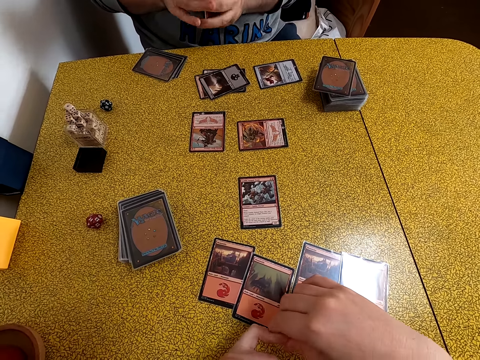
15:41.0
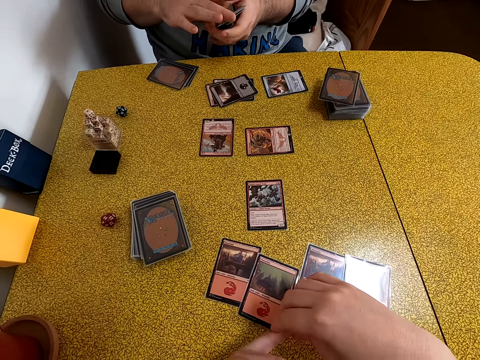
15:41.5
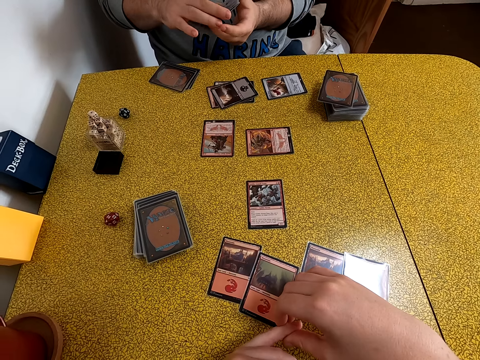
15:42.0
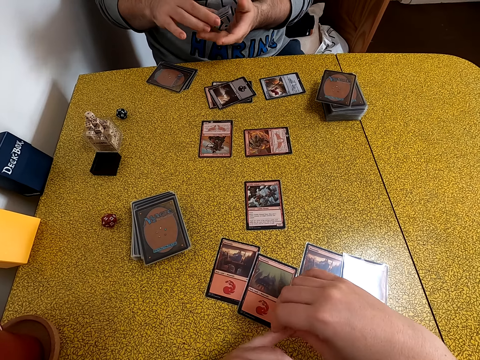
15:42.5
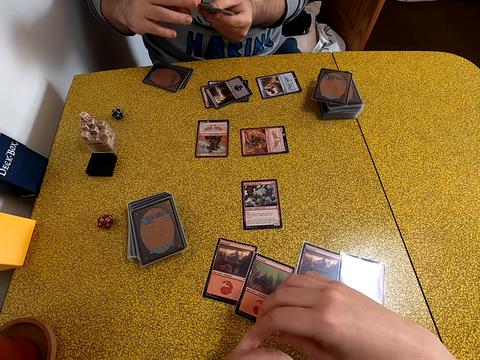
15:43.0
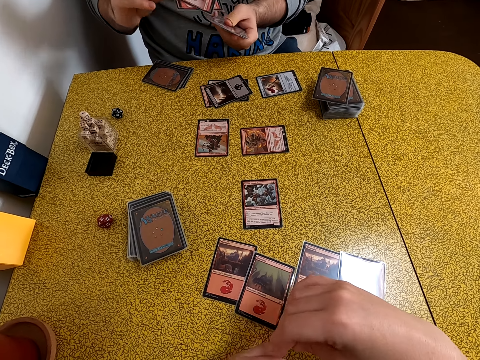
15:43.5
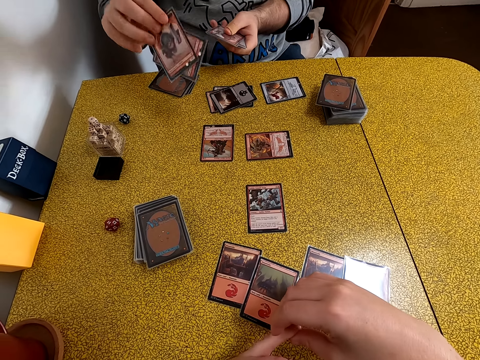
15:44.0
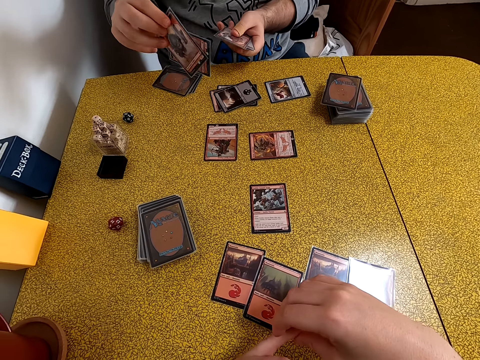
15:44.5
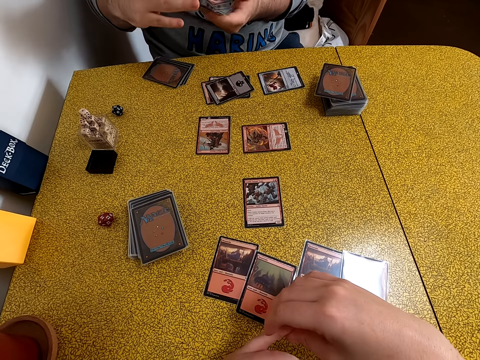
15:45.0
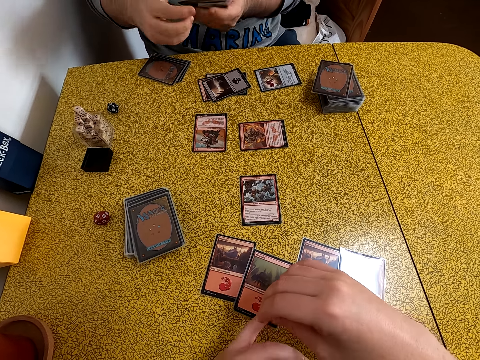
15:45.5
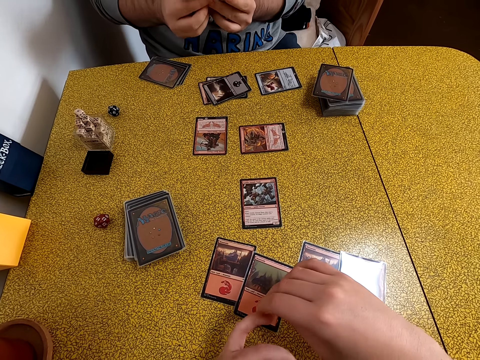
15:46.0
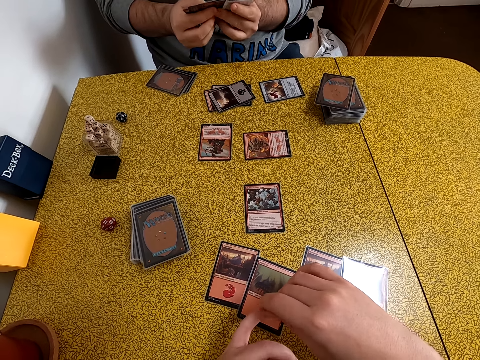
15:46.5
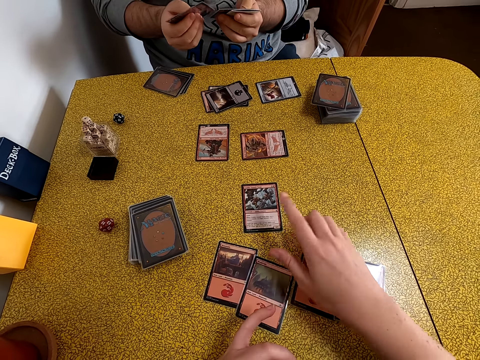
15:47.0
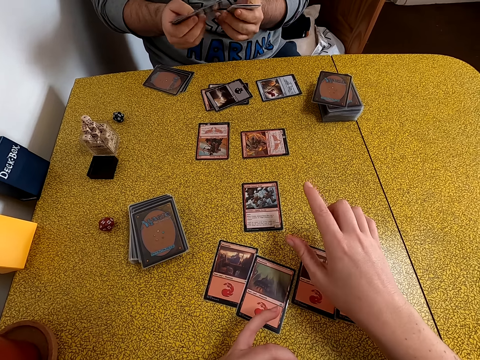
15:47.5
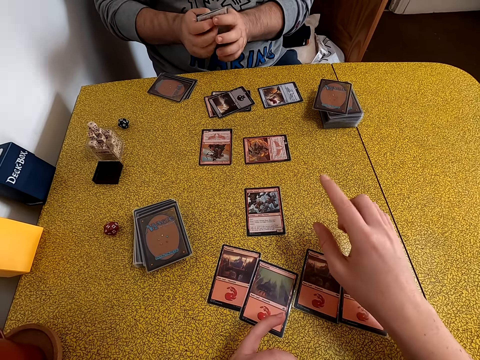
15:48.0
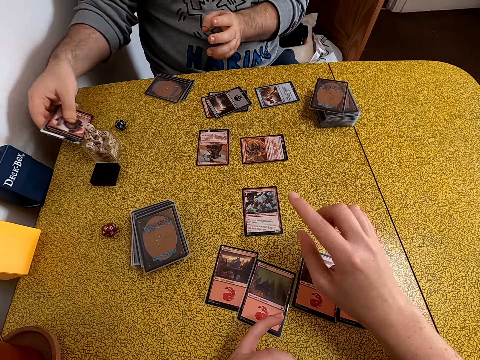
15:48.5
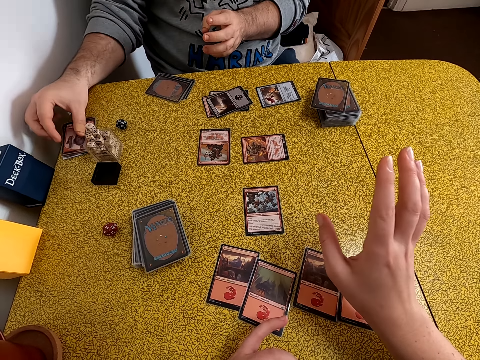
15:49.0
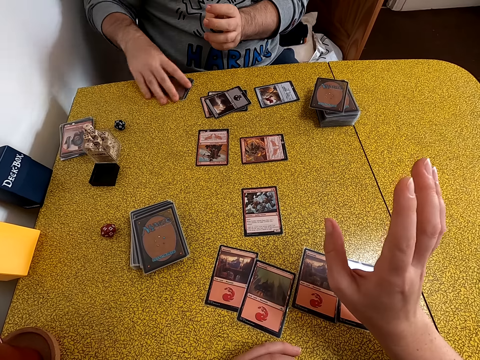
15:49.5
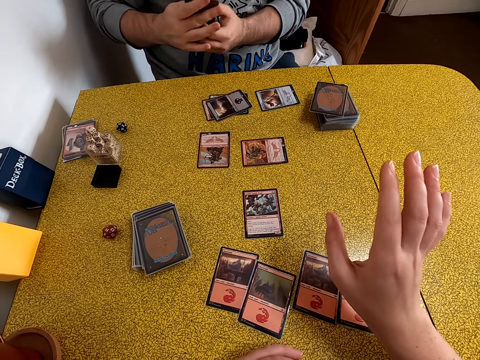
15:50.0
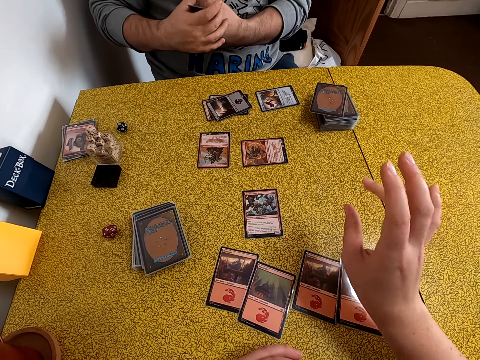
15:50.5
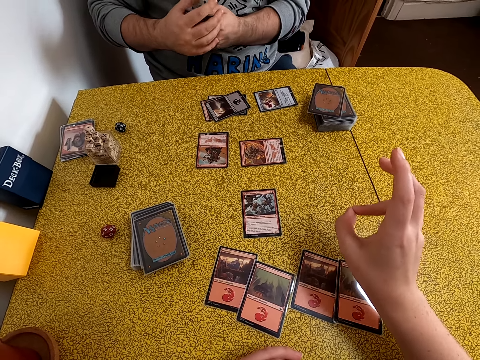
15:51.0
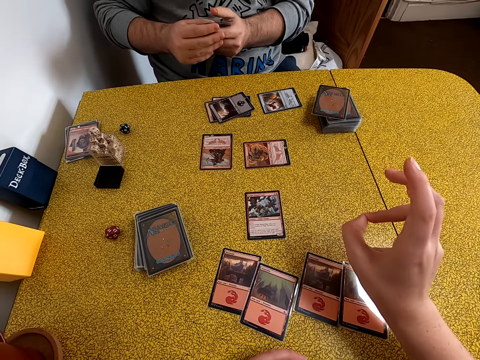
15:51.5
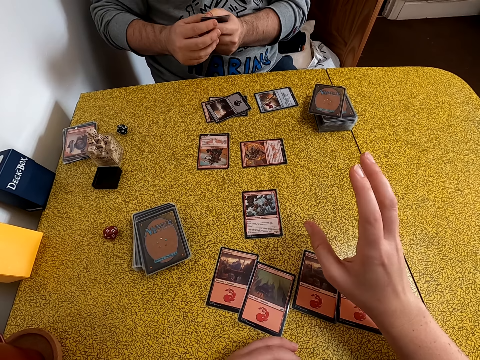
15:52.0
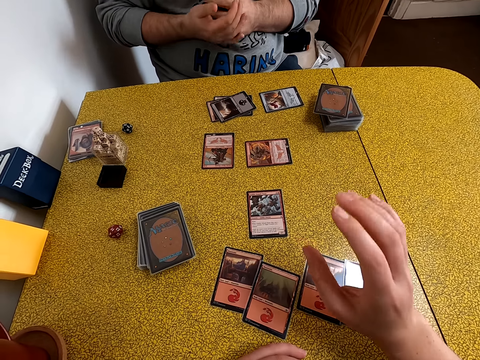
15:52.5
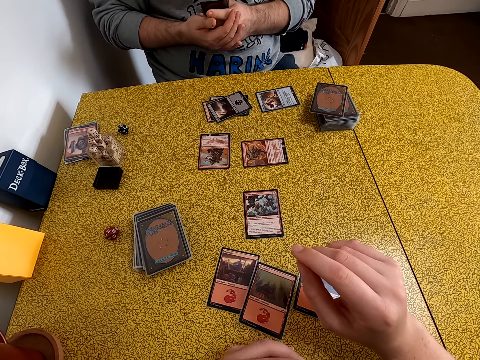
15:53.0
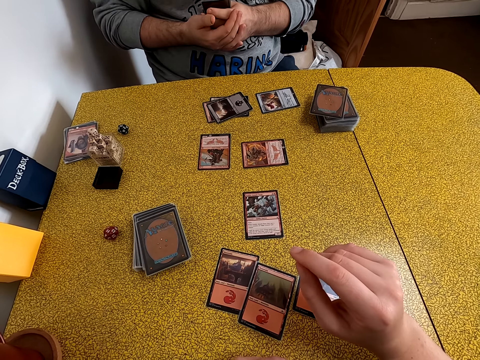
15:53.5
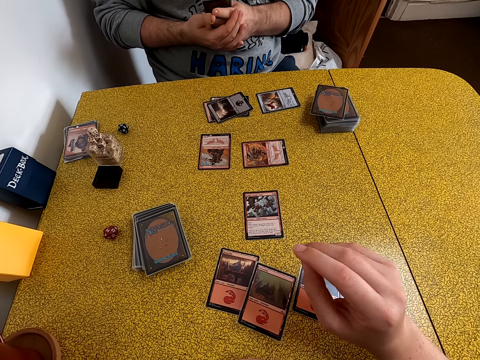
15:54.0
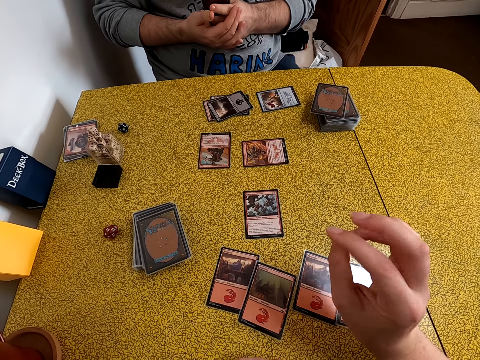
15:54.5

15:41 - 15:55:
The camera wearer touches a finger. A person arranges playing cards. The camera wearer points on the playing cards. The person puts the playing cards on the table. The camera wearer shows gestures with a hand. The person takes other cards on the table. The camera wearer shows gestures with a hand. The person holds the playing cards with one hand.

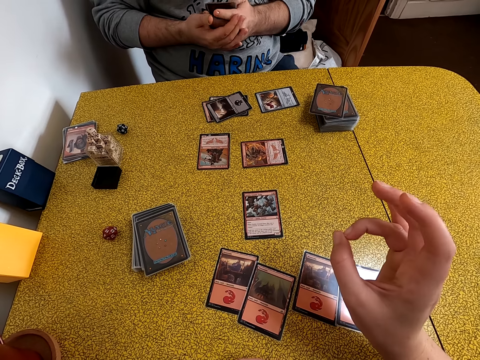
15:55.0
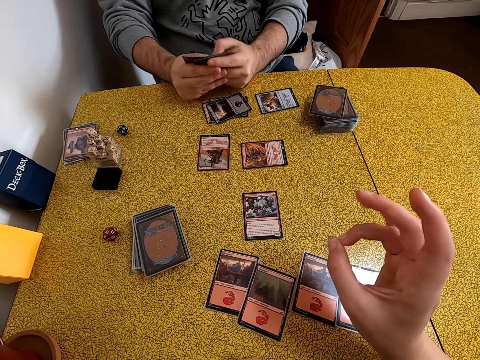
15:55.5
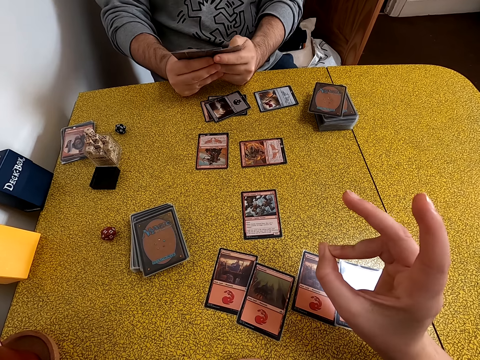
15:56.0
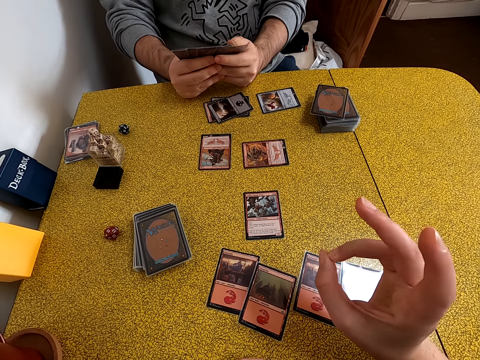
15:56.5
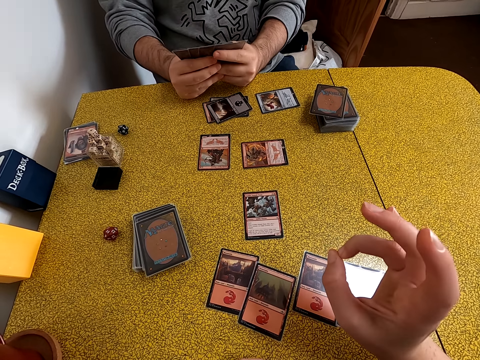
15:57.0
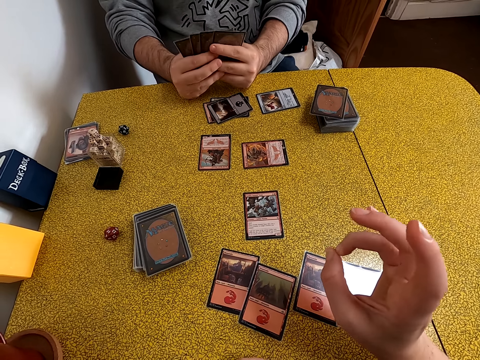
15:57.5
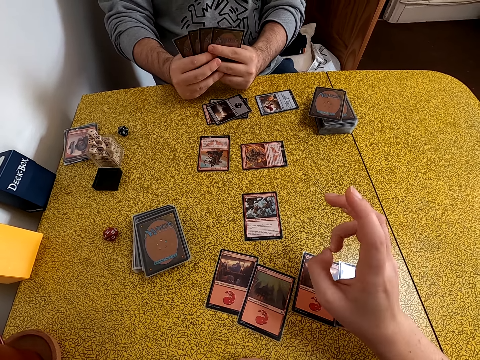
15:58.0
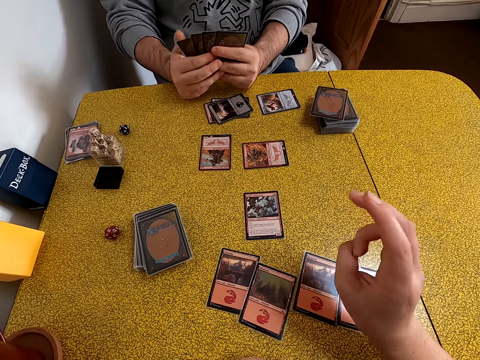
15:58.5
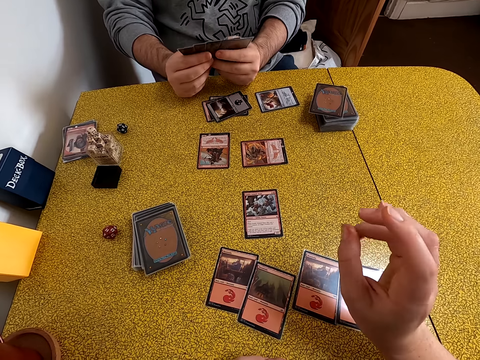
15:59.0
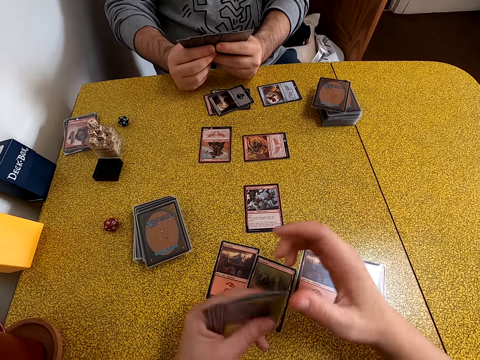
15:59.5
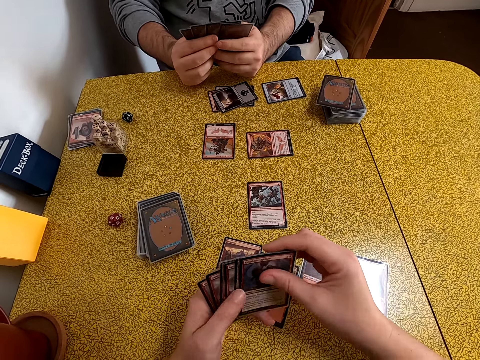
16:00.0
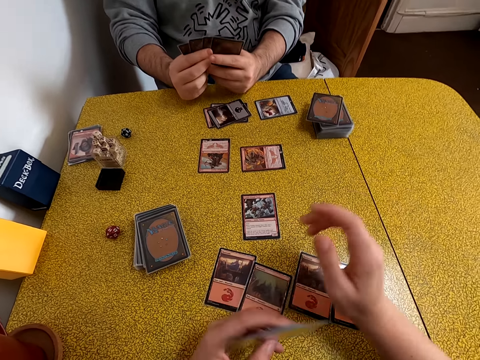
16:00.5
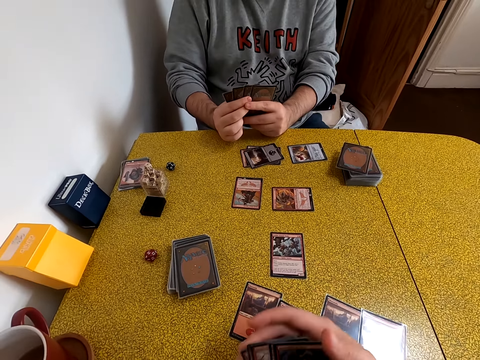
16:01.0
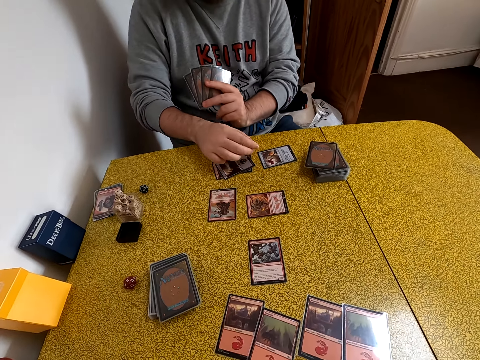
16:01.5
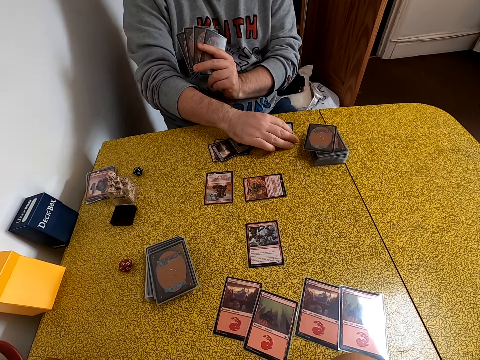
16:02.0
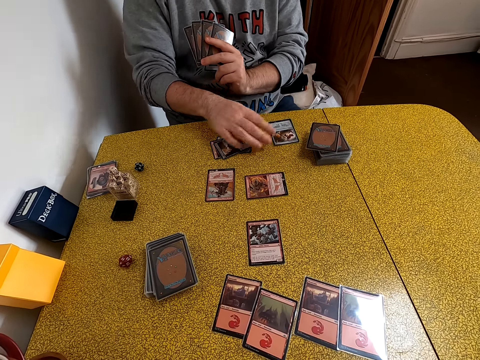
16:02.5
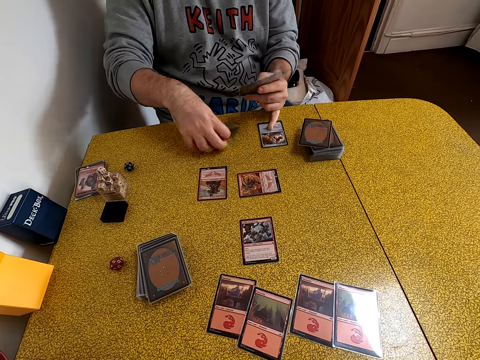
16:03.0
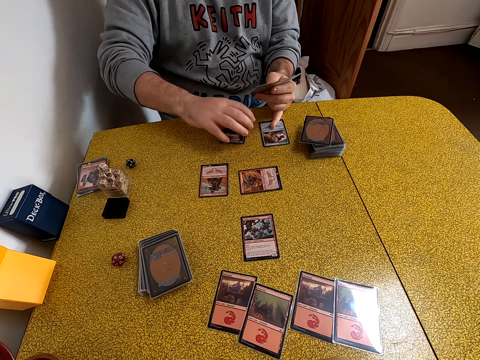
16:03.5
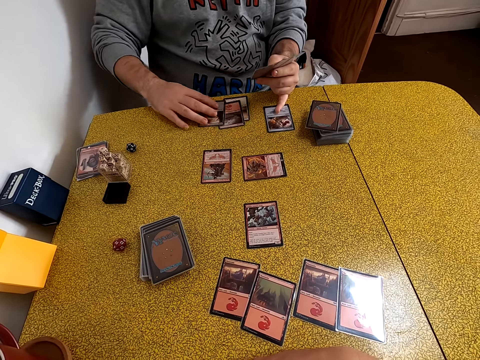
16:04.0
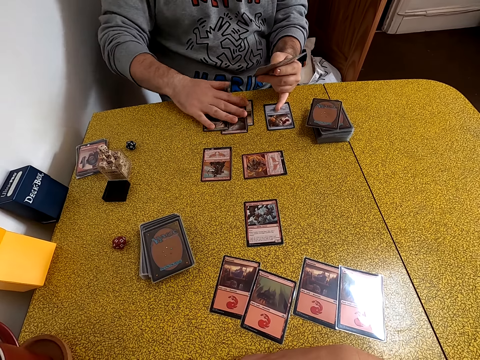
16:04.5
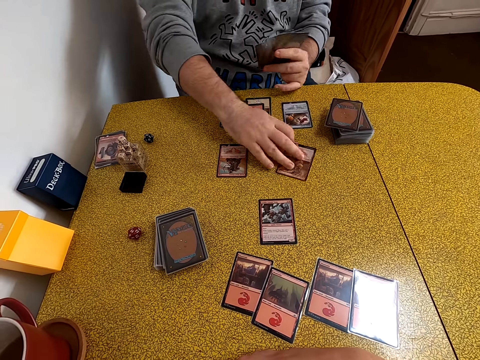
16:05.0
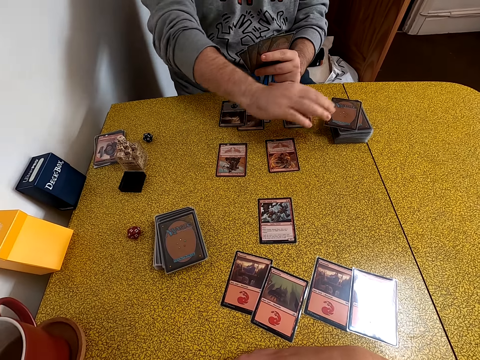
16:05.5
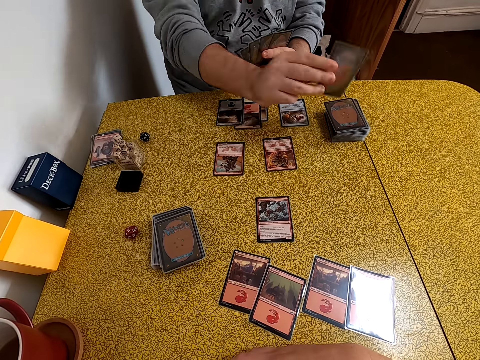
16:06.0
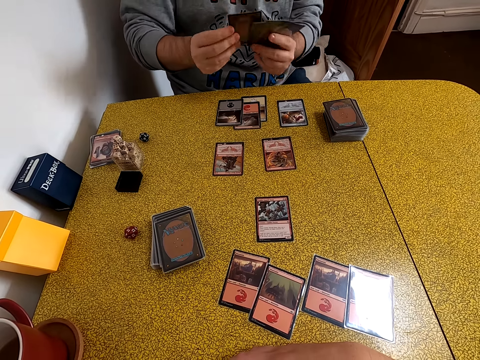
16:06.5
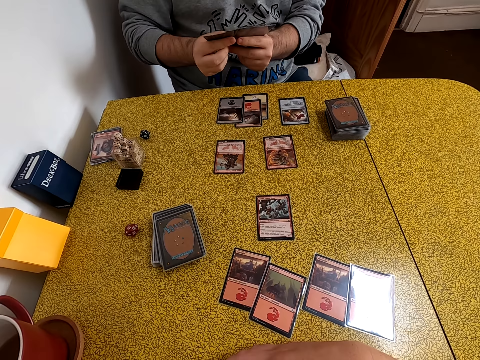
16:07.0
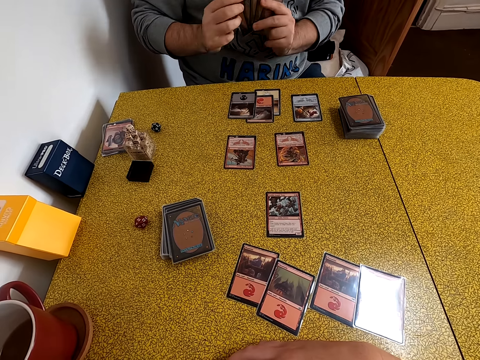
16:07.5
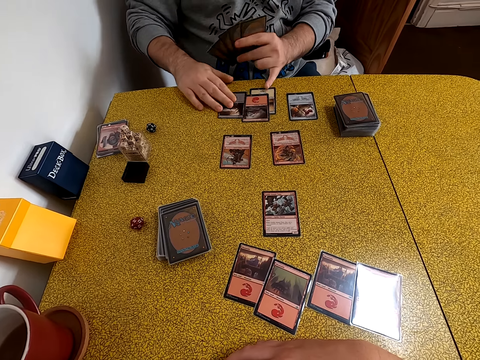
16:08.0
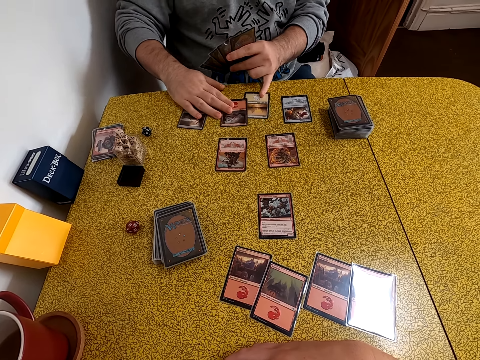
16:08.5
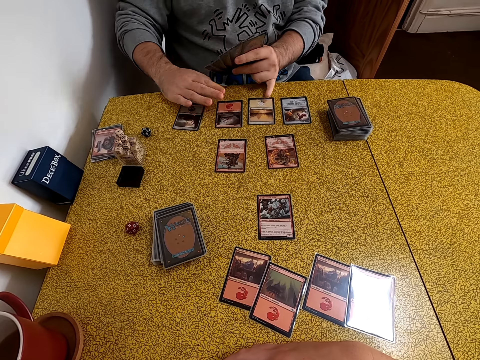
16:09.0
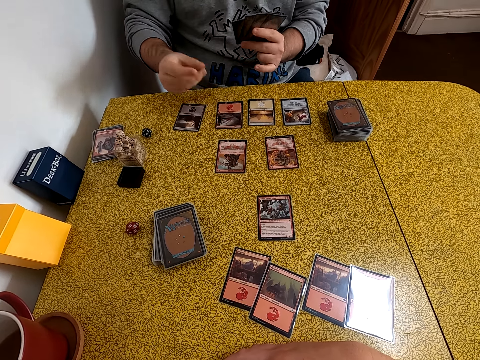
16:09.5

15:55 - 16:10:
A person leans hands on the table and arranges playing cards. The camera wearer shows gestures with hands. They arrange playing cards. They remove a hand from the playing cards. The person moves playing cards on the table. The person arranges playing cards on the table. The person takes a playing card. The person arranges the playing card. The person arranges playing cards on the table.
